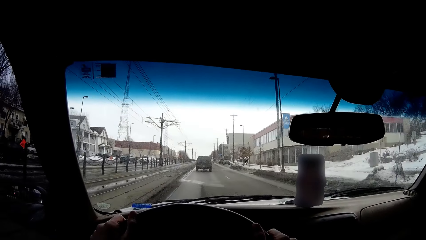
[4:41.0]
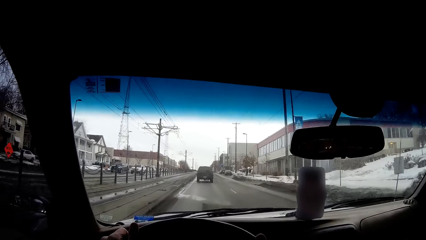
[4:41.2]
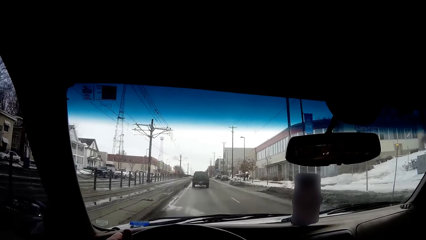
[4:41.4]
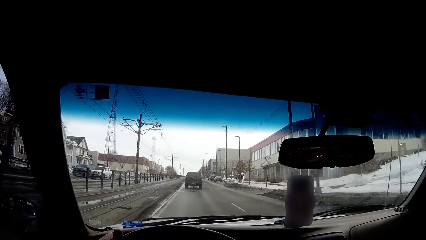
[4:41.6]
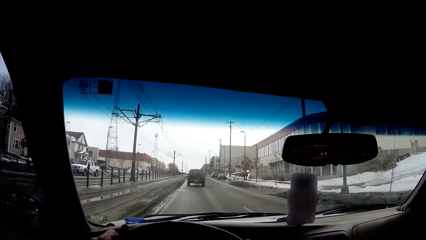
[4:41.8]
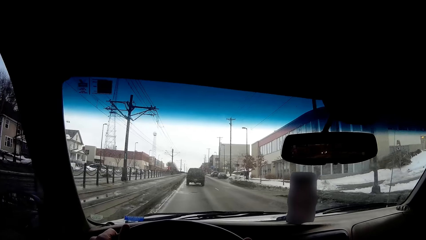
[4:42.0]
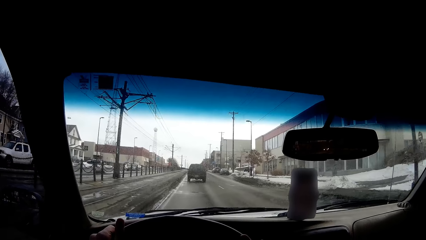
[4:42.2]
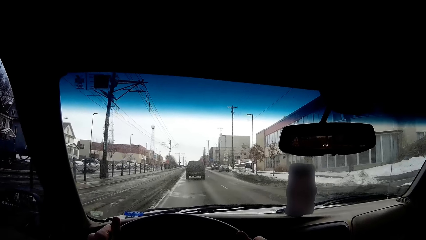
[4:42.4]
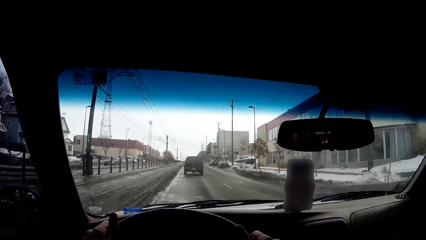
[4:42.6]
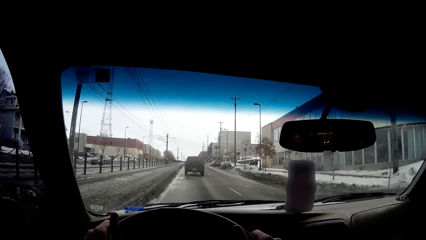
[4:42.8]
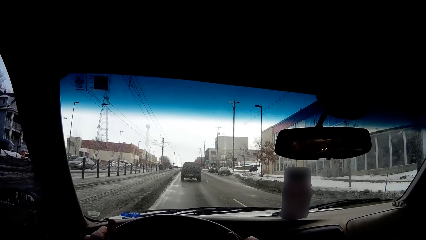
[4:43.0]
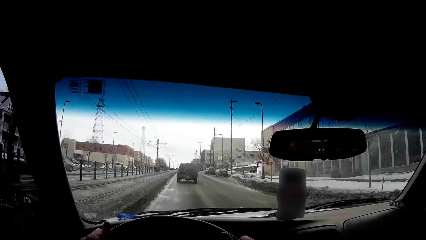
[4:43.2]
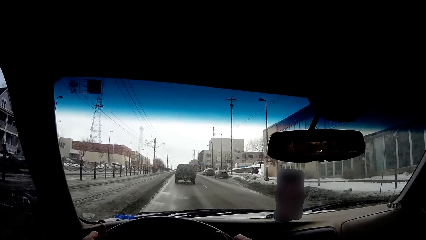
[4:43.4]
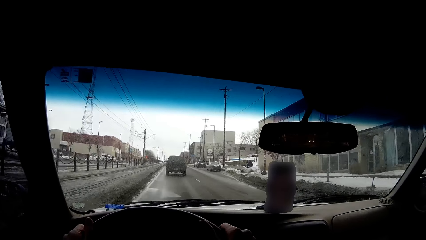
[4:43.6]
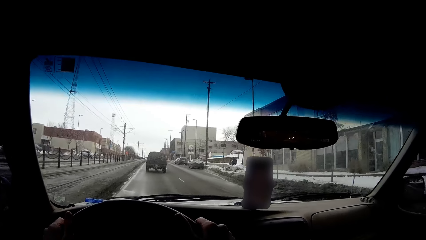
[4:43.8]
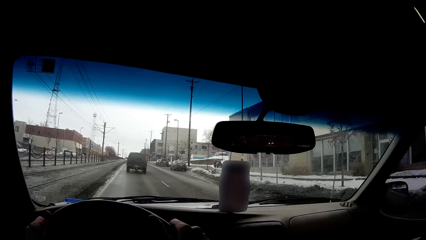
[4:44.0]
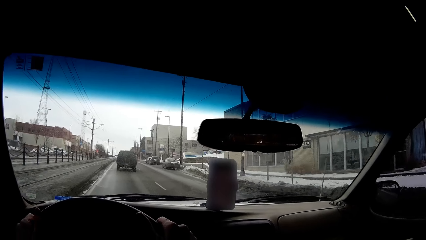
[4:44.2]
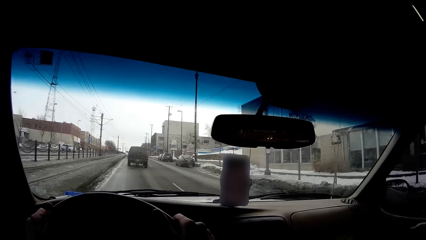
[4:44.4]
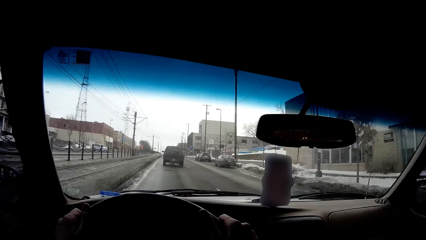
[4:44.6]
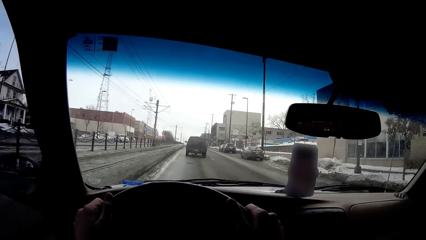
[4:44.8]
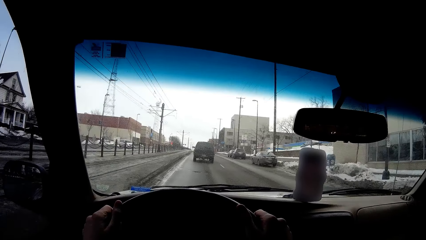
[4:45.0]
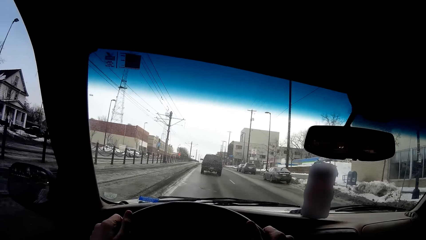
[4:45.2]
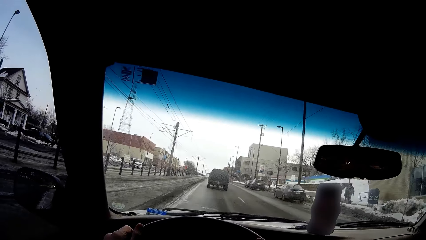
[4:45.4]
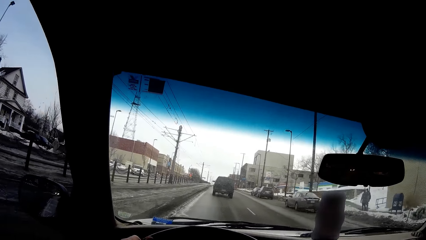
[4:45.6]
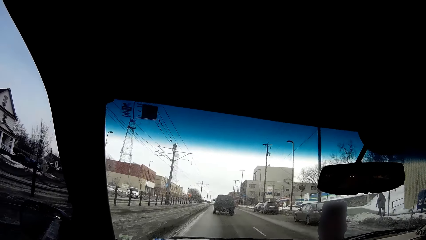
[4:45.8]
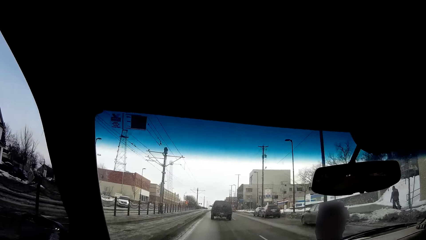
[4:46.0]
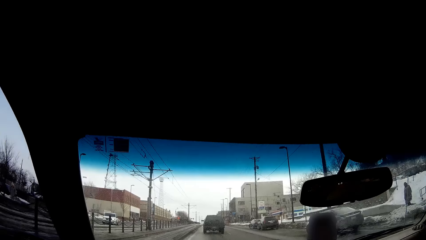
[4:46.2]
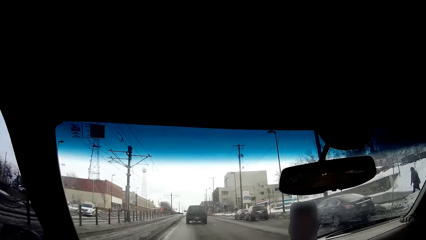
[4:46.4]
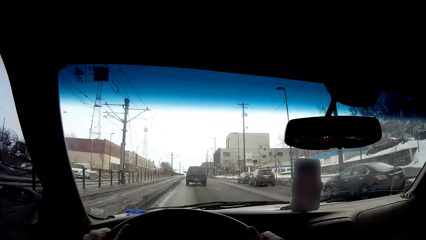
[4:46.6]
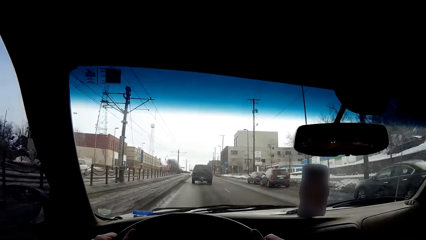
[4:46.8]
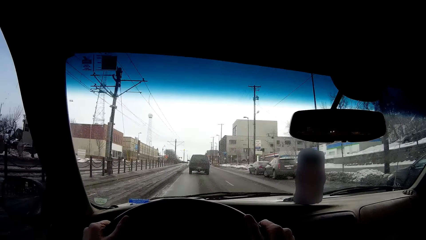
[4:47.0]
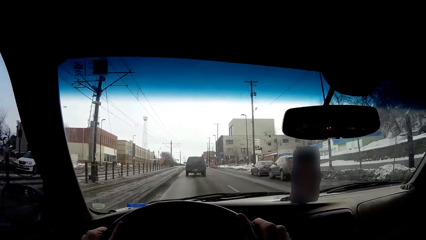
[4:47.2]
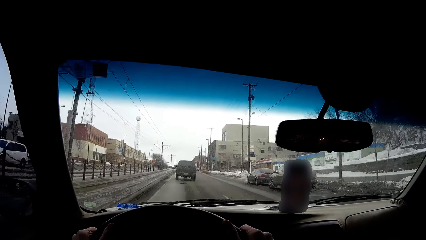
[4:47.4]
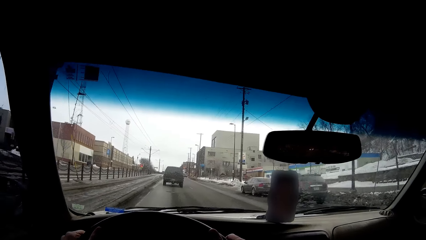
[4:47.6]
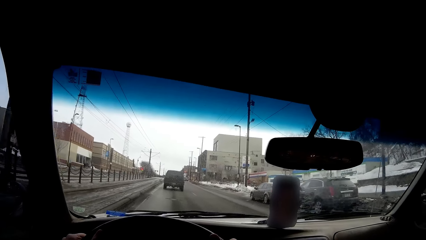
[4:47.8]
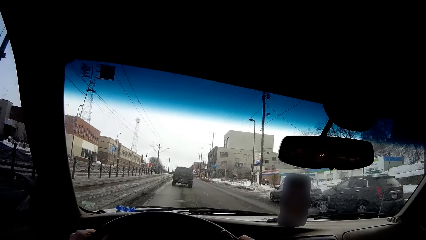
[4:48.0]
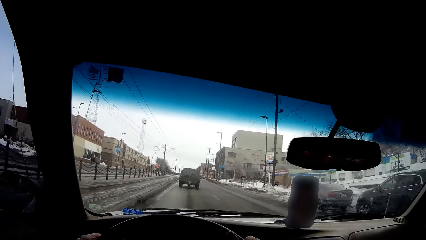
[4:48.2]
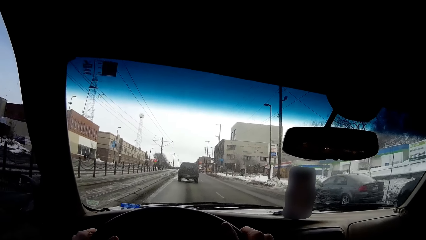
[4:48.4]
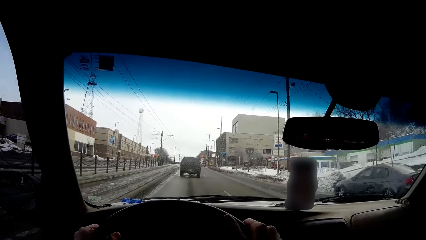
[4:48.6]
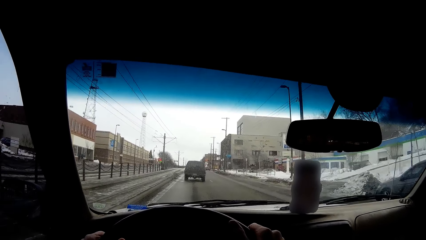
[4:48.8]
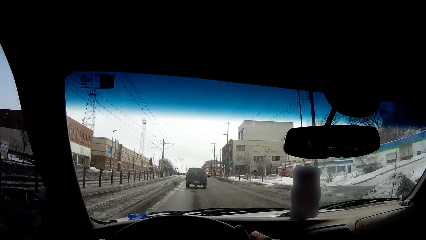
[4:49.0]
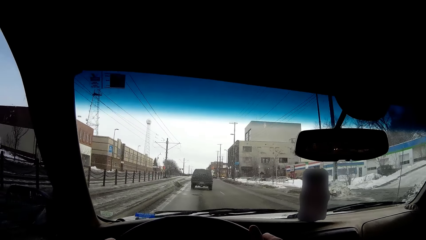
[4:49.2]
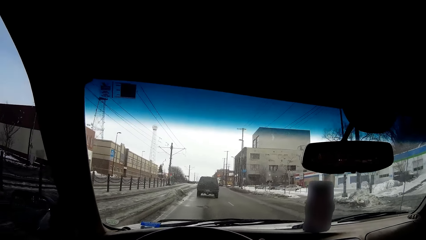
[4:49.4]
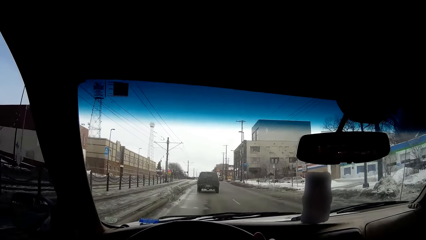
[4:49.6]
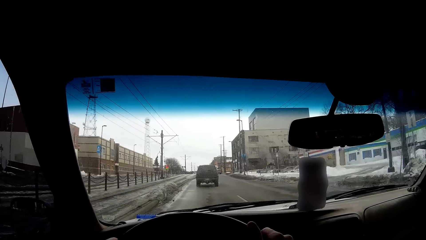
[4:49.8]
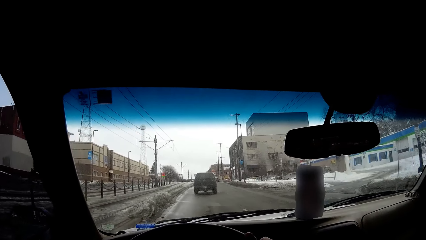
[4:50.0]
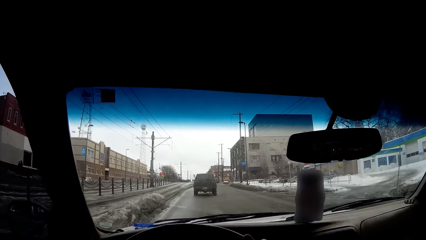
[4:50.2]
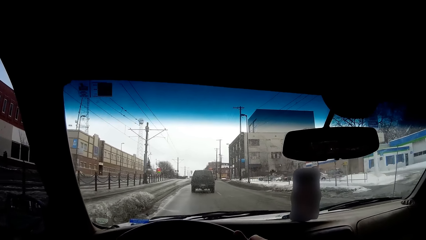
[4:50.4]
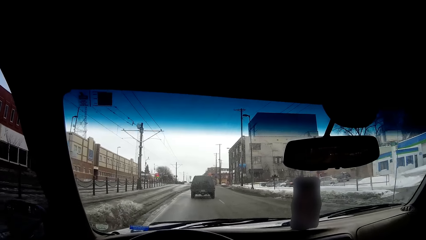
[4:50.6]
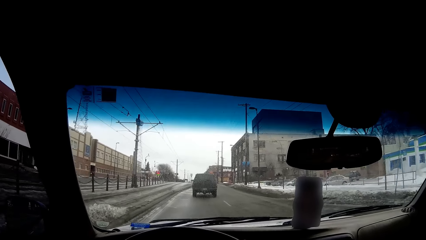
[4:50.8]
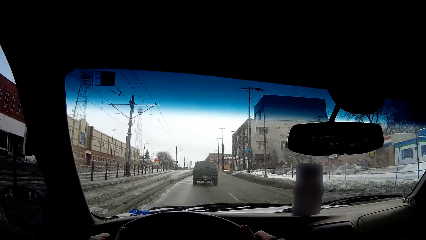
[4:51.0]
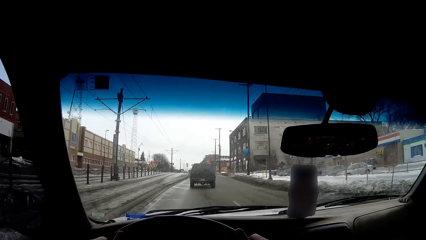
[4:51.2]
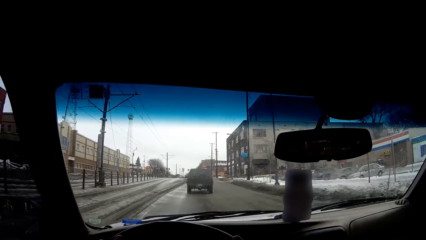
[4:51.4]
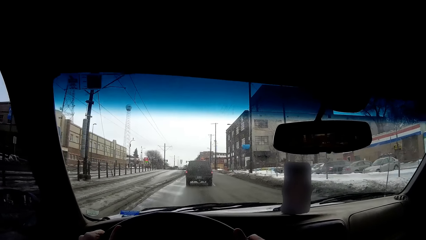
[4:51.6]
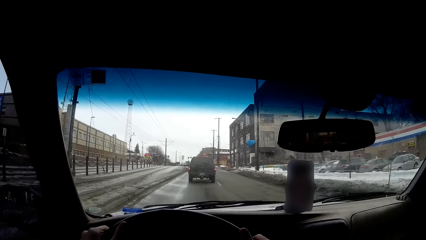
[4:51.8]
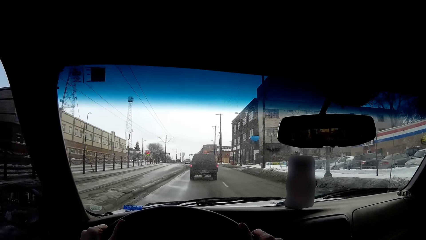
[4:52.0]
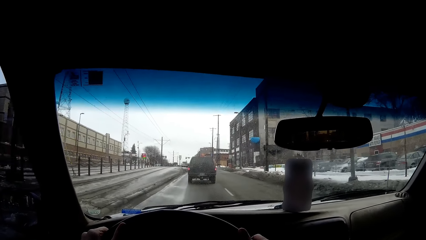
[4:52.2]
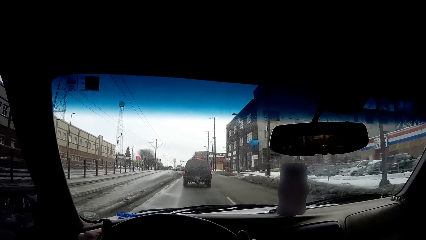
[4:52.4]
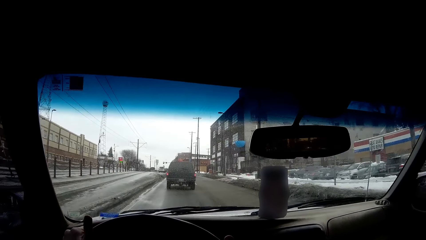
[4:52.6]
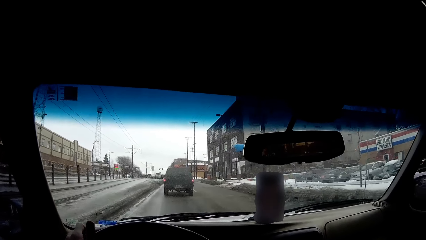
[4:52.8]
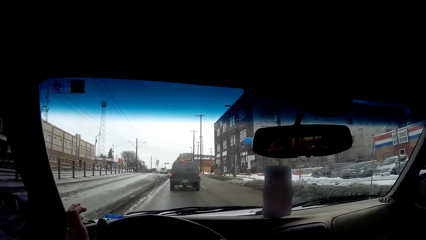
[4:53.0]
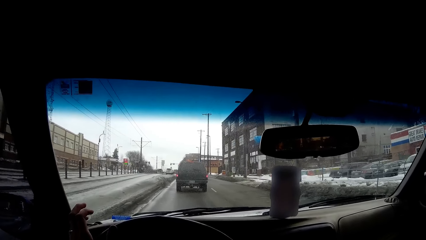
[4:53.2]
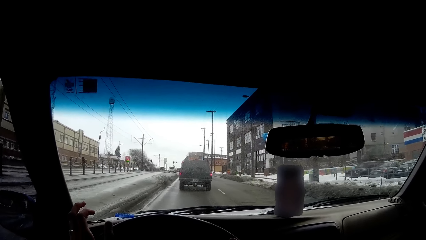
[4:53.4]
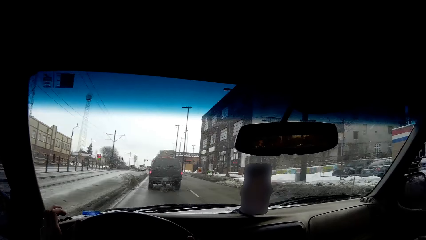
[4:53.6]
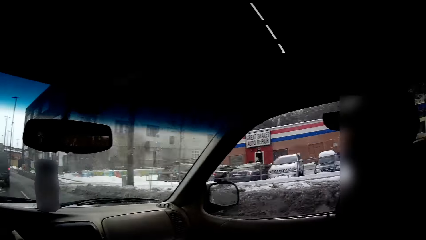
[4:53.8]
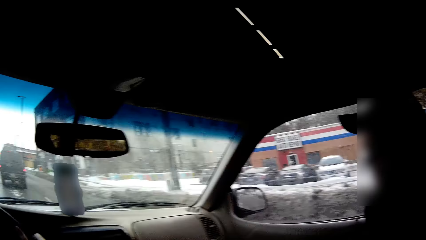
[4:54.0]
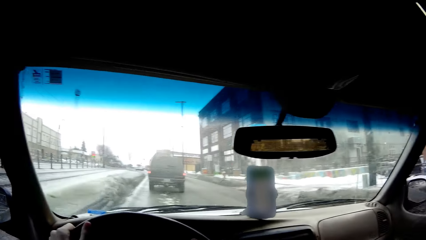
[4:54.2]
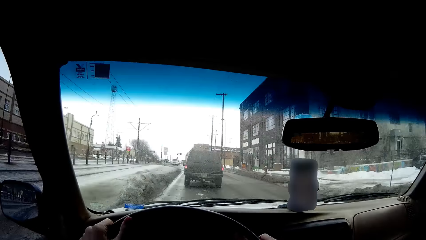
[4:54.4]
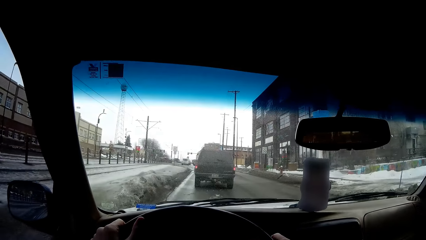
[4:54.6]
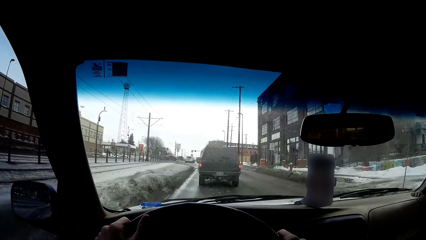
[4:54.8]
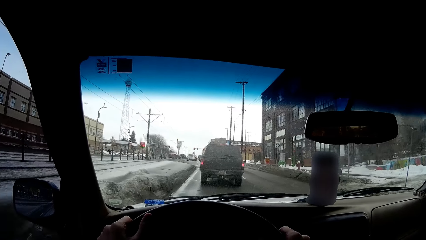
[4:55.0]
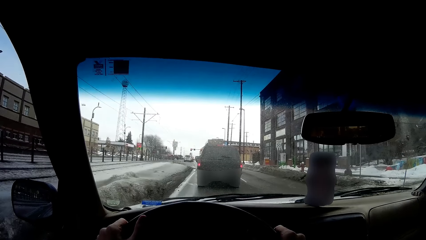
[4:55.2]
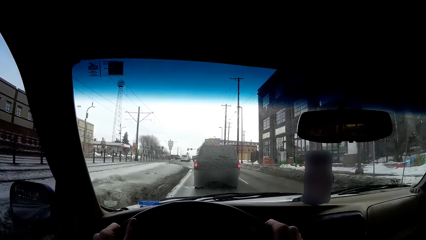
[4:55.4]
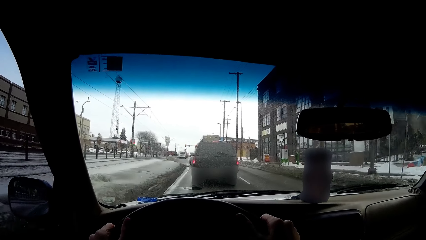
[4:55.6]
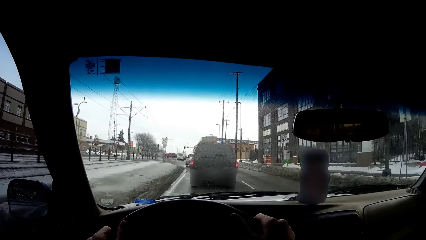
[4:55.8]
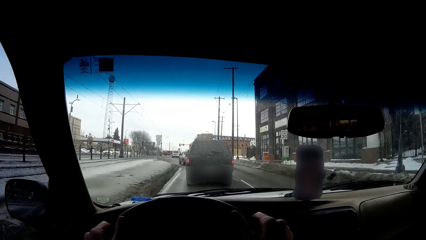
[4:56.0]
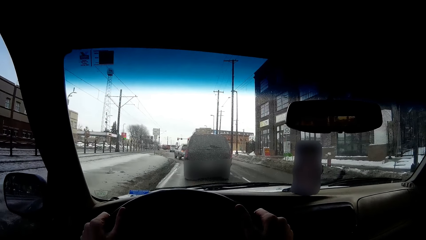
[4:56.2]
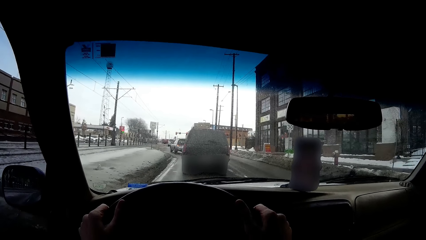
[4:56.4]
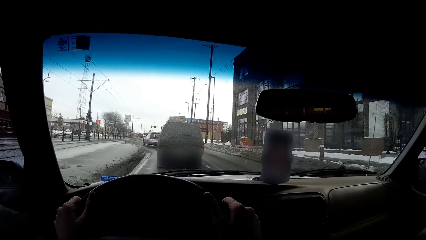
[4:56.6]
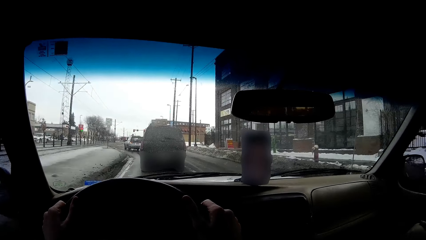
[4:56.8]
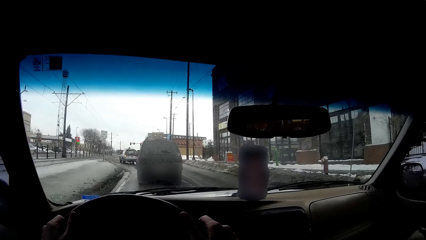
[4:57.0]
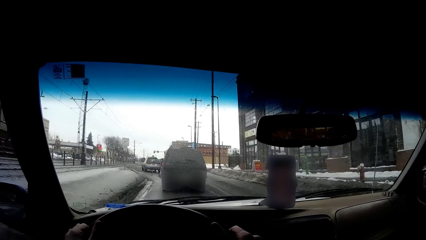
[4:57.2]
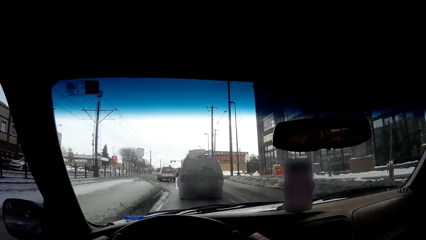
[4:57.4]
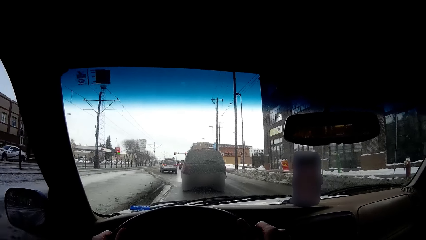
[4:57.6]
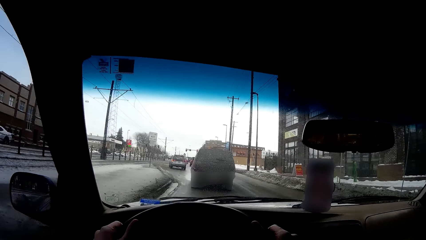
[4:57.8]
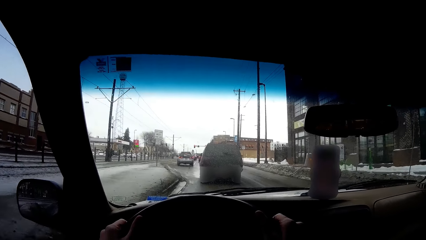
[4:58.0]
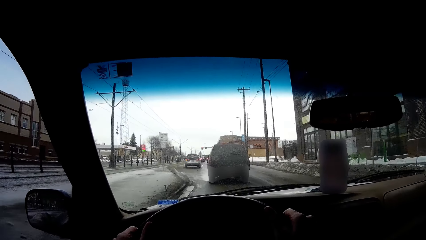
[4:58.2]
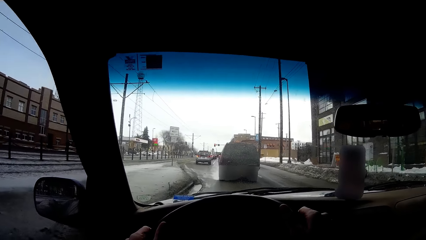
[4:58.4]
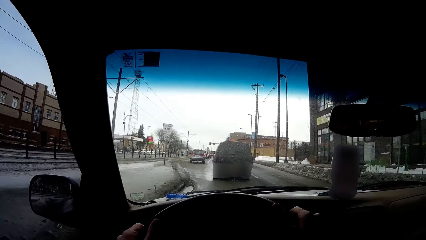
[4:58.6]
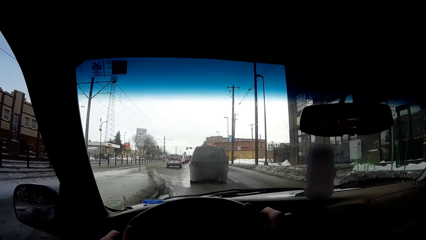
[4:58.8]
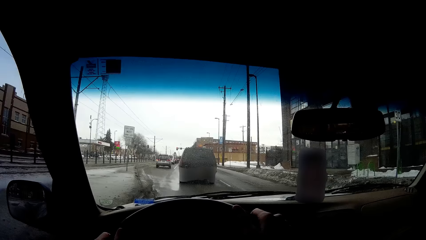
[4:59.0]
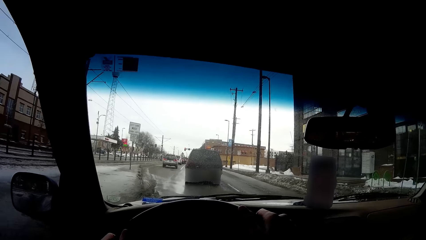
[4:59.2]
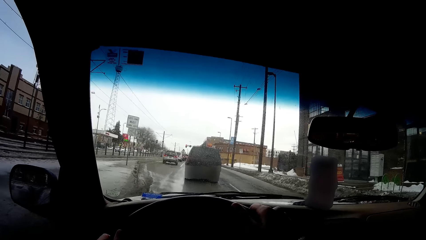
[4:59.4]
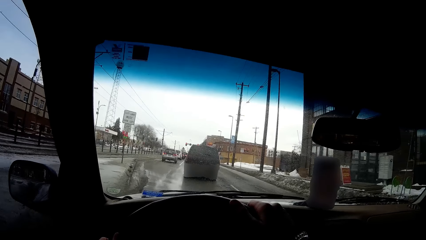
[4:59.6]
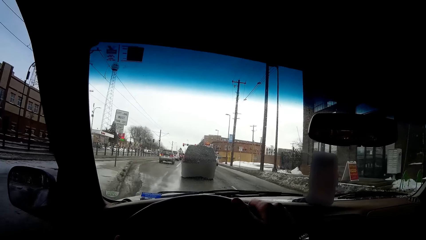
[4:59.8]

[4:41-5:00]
A man walks near the road. The camera wearer drives a car on the road. They turn around. They drive on the road. They hold the steering wheel. They drive on the road.
